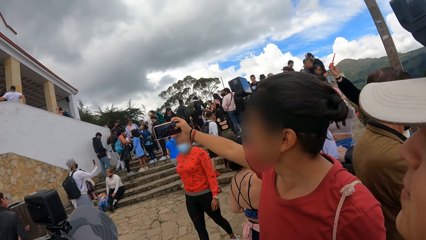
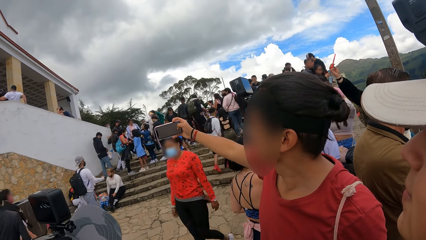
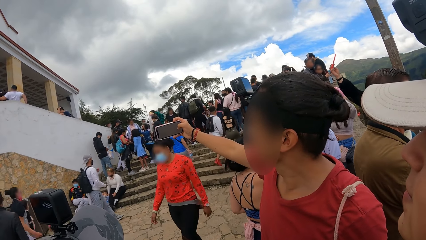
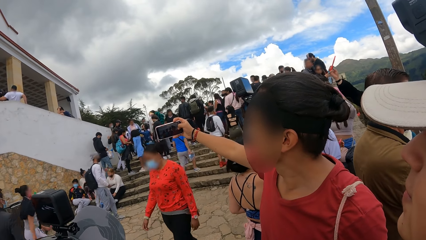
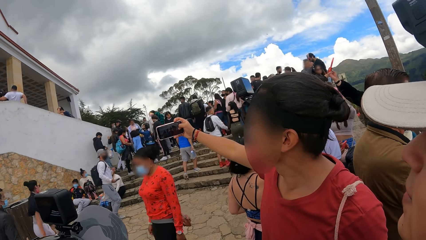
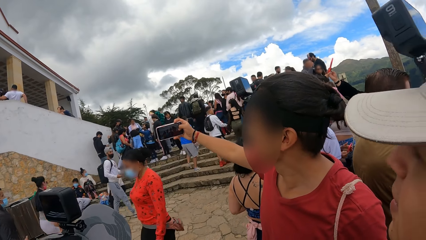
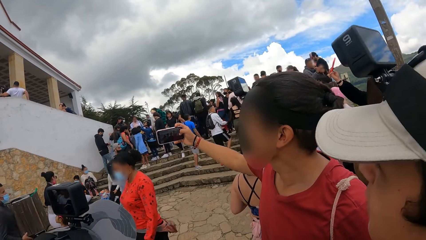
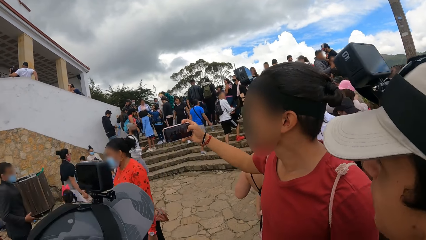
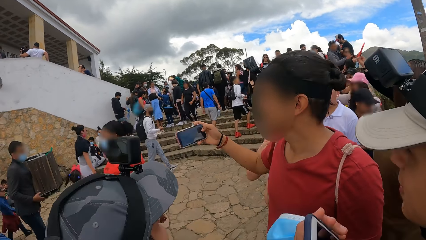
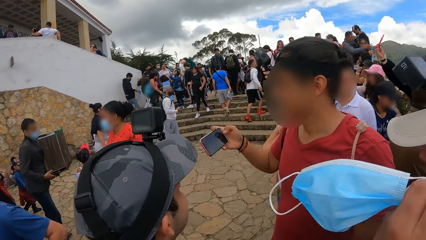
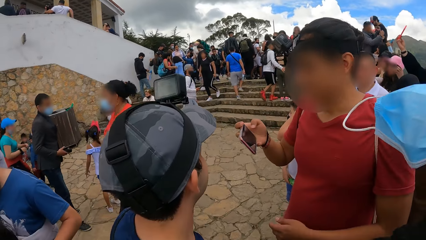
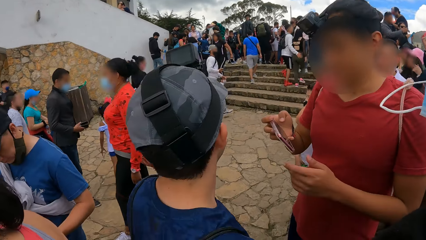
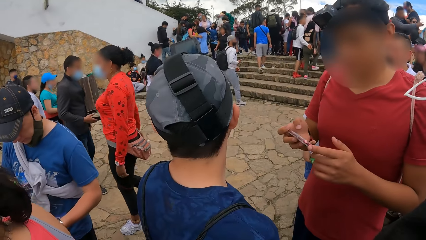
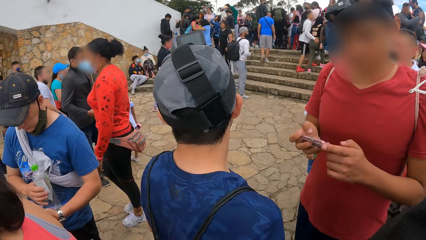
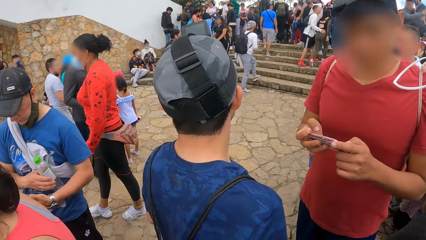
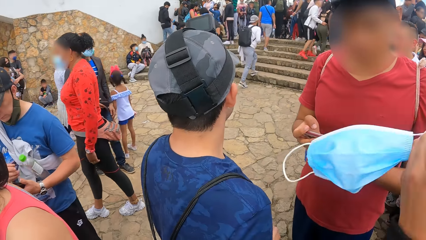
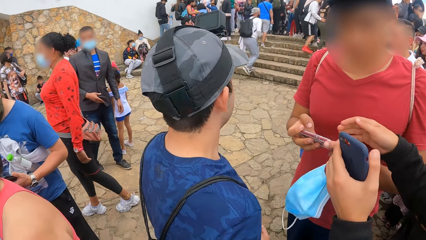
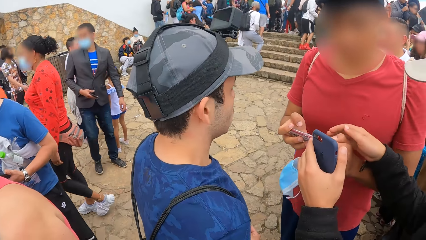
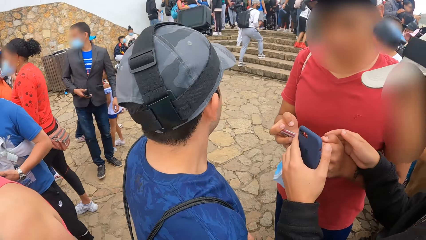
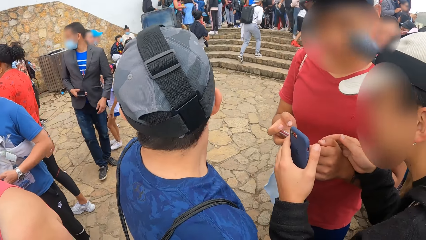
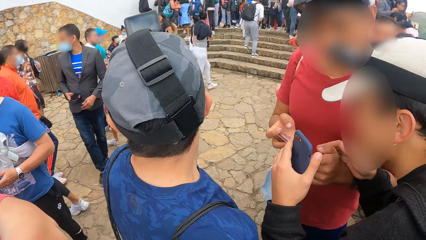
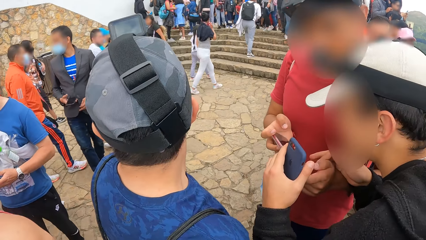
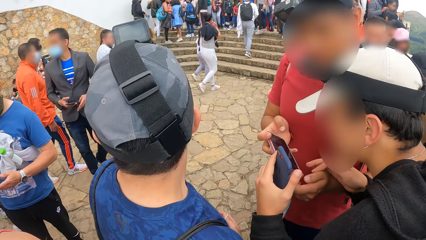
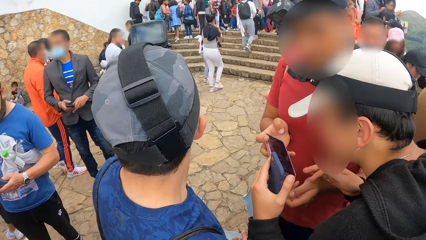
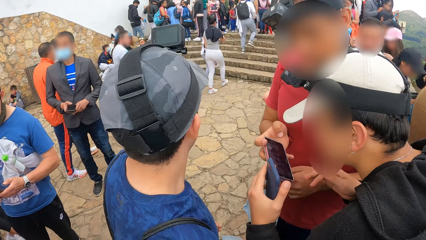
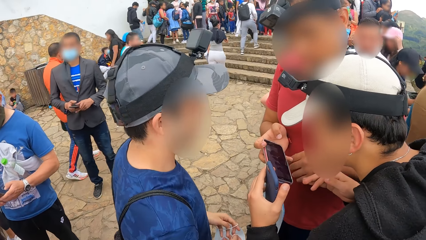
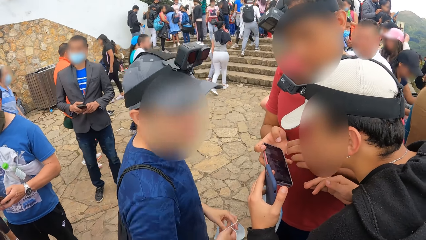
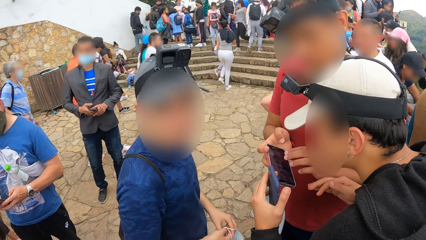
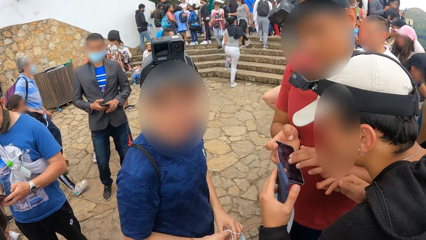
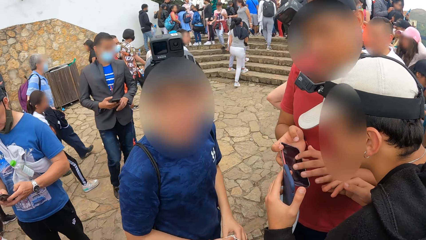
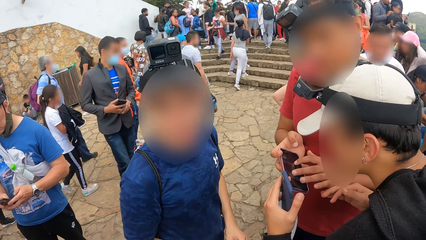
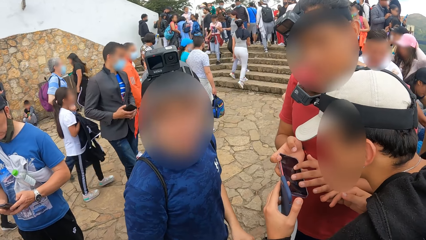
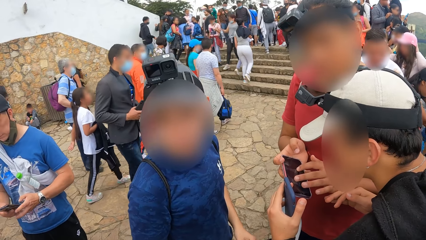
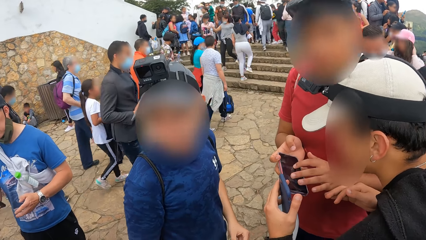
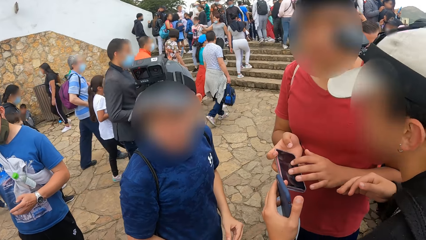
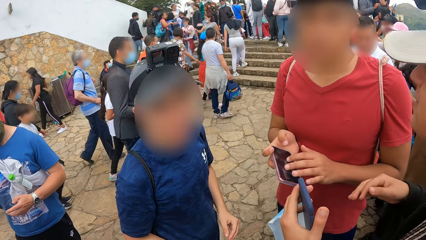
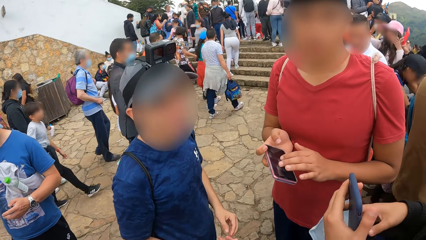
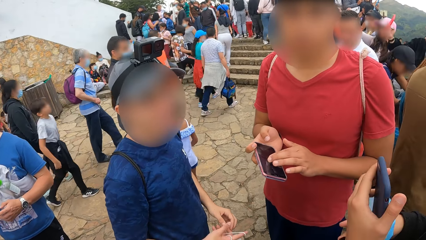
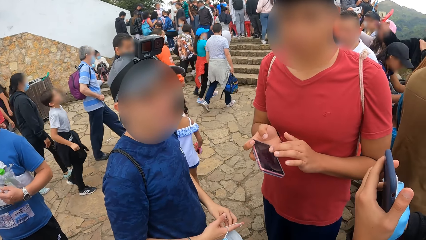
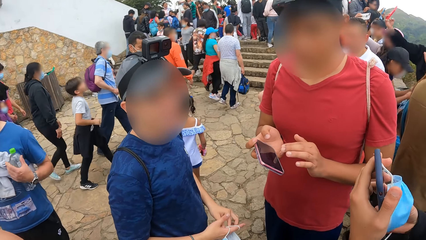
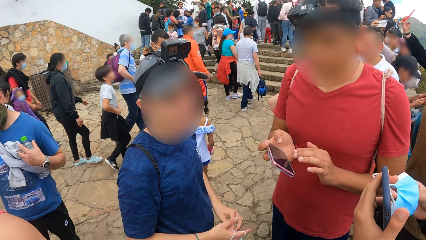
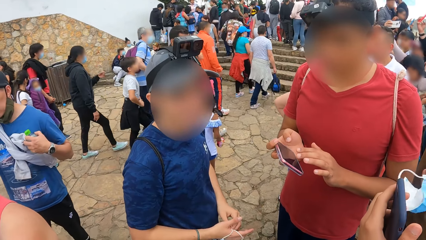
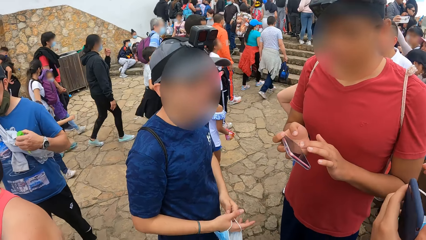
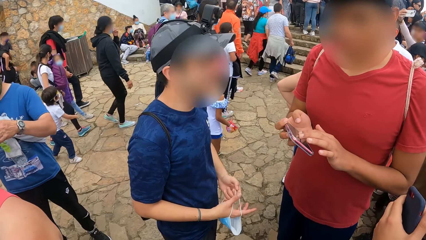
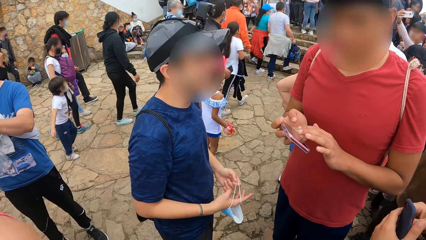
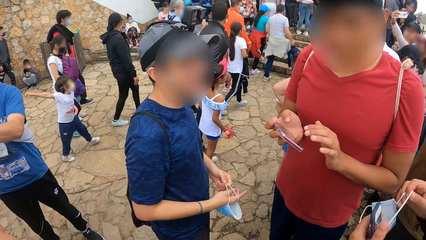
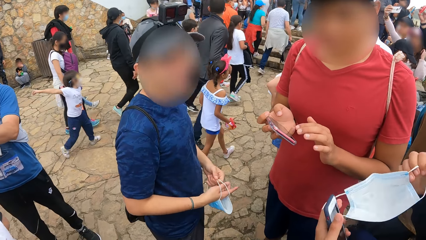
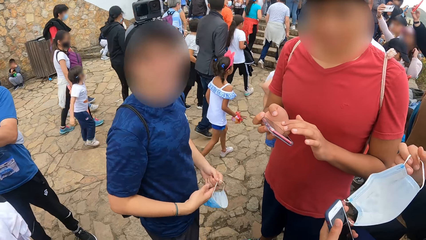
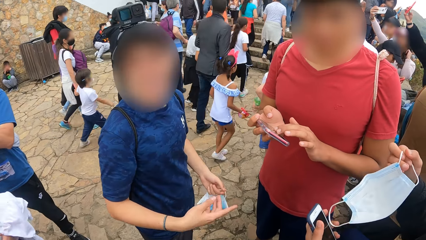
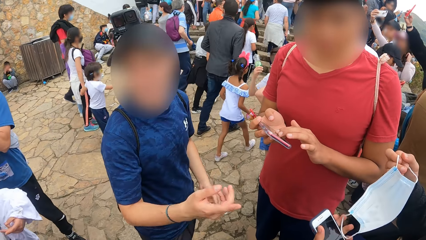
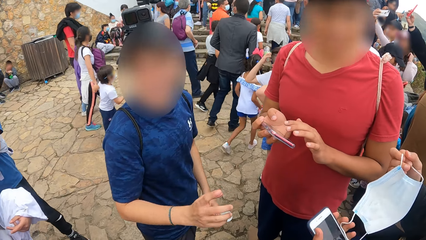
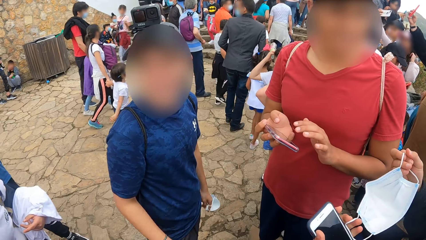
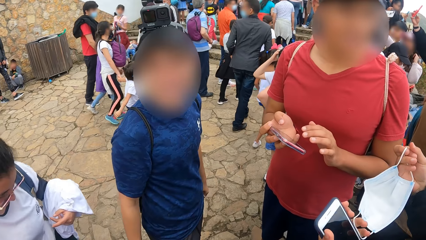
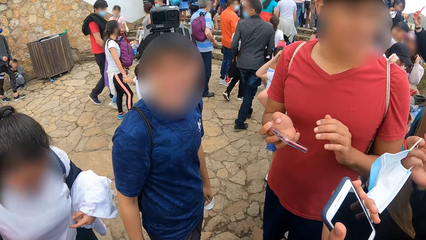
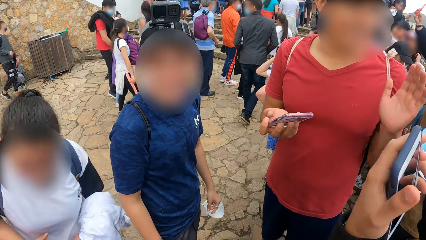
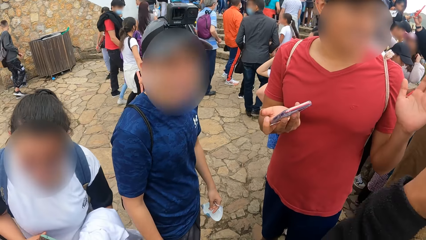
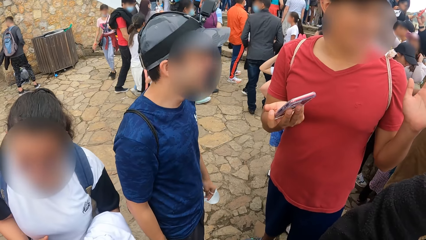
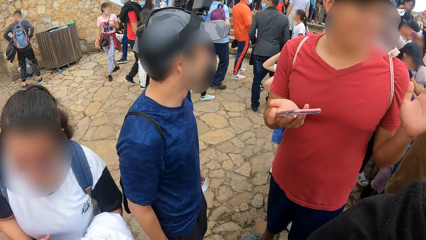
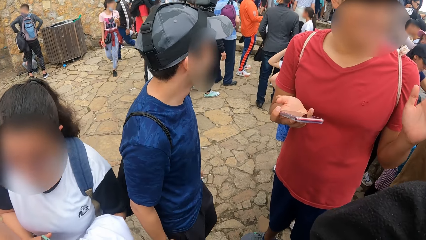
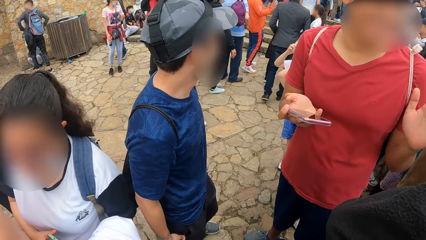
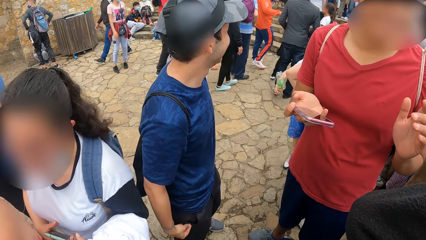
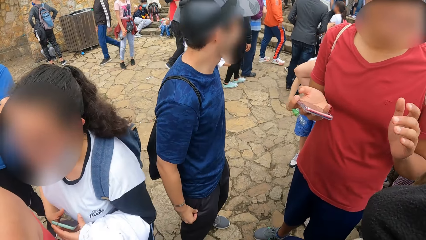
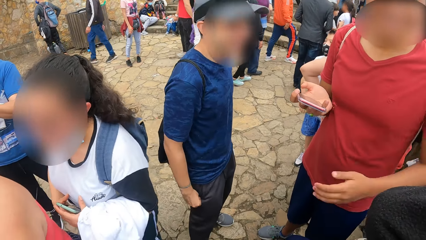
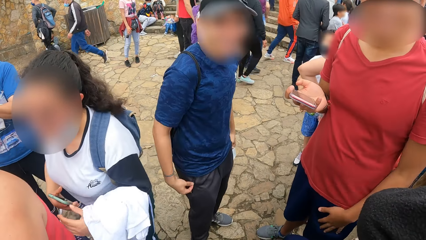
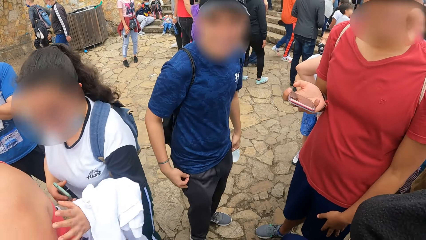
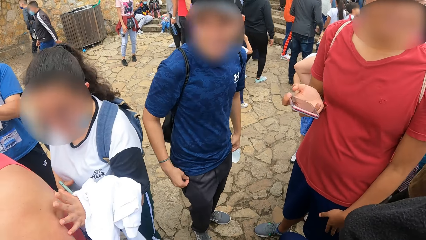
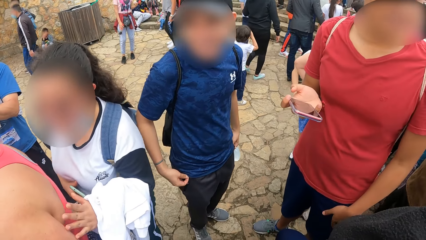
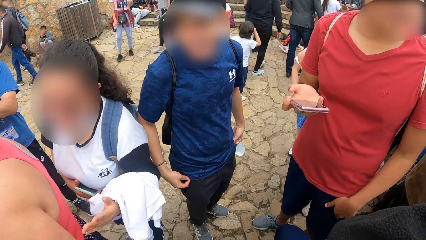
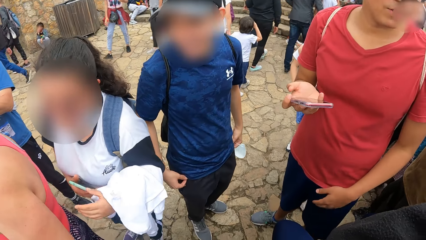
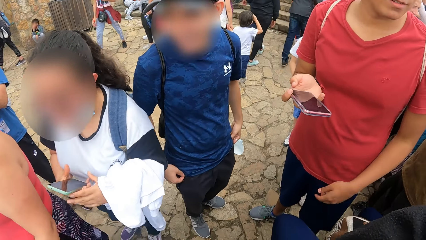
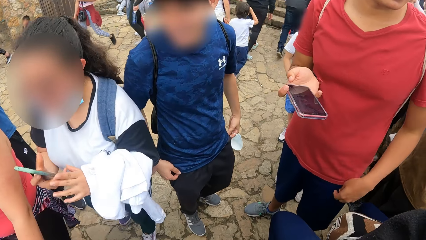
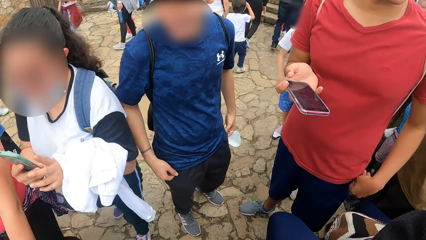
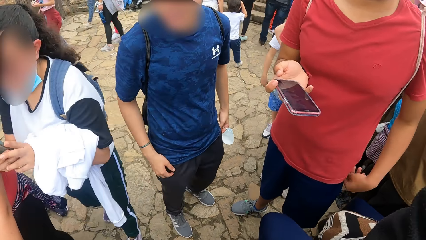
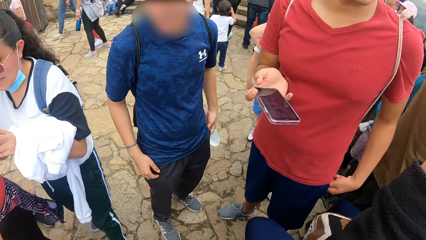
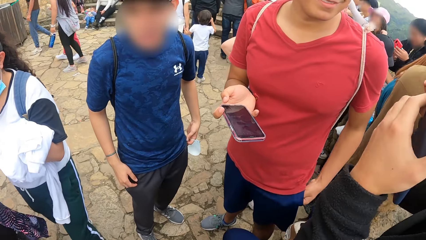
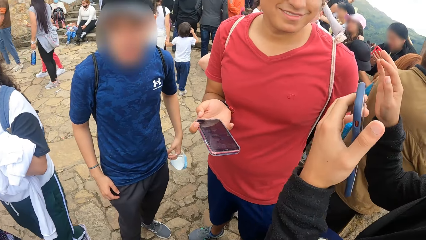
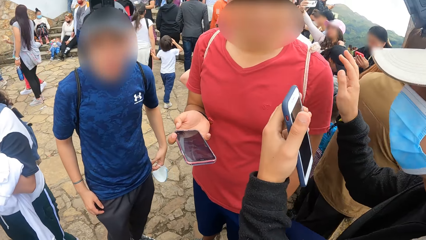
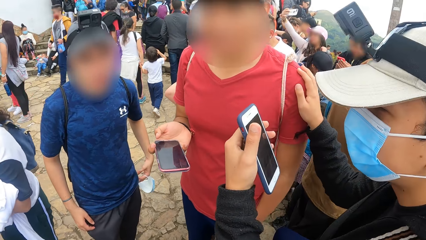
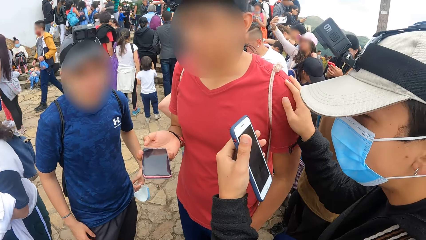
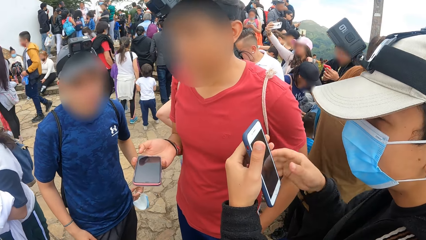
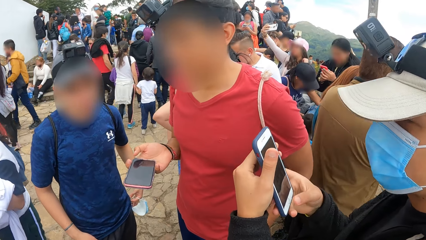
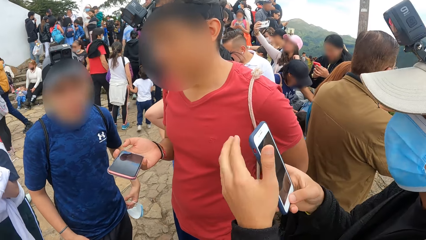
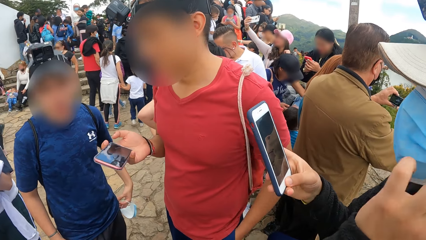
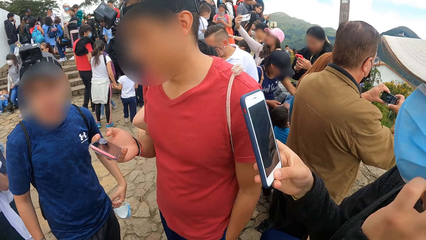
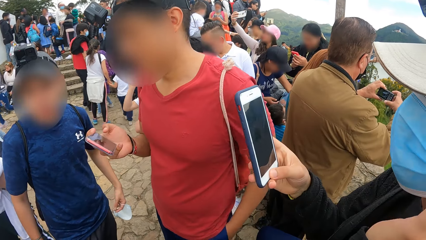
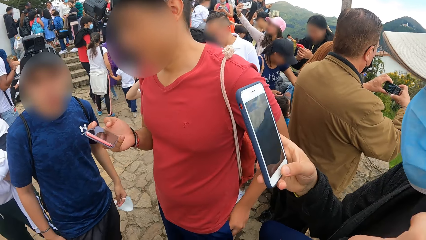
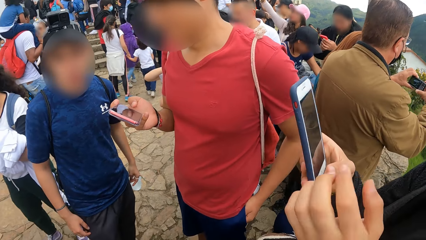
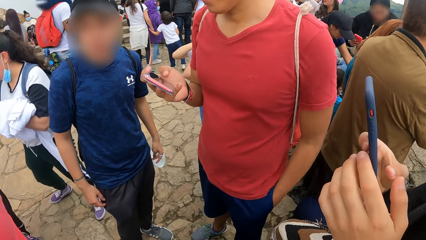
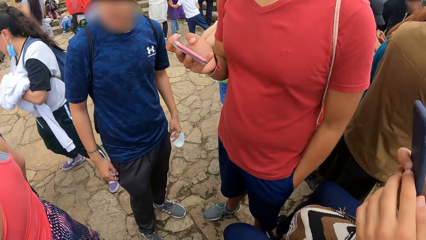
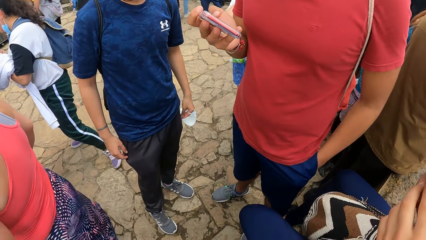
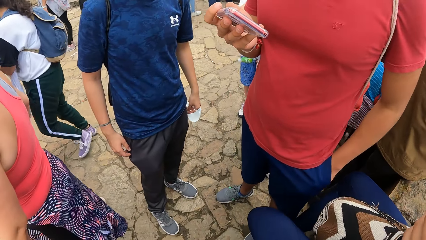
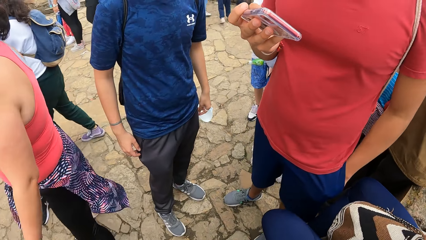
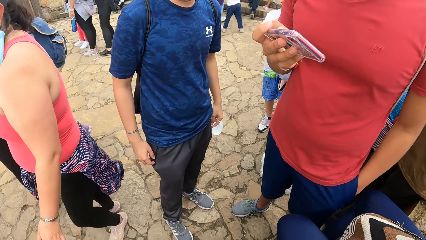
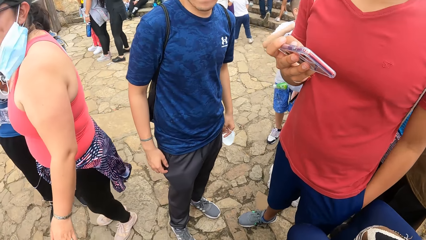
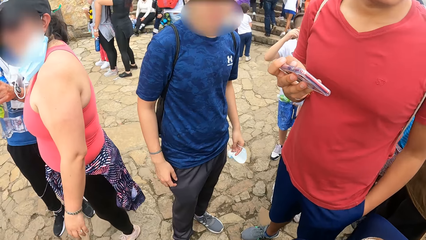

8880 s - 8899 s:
A man looks at the phone. Another man looks at the phone. The first man holds the phone. The other man uses the phone.
